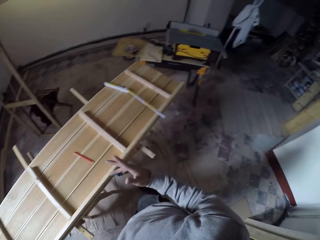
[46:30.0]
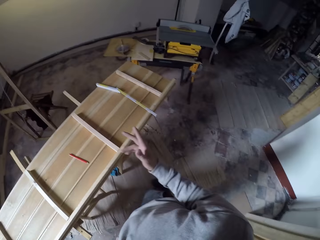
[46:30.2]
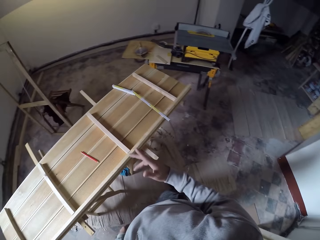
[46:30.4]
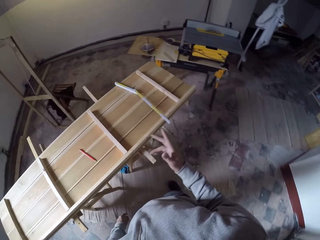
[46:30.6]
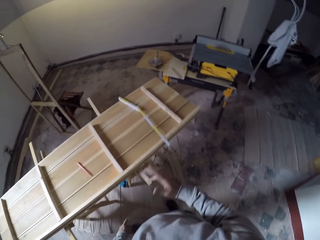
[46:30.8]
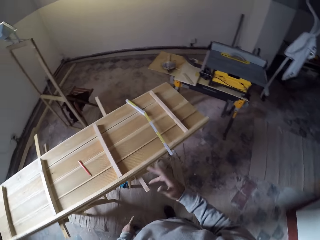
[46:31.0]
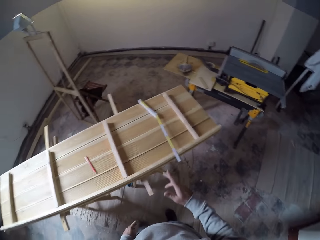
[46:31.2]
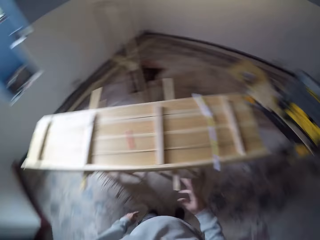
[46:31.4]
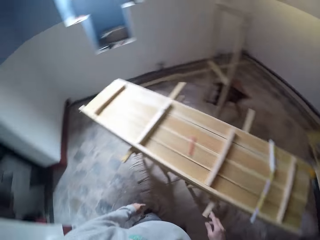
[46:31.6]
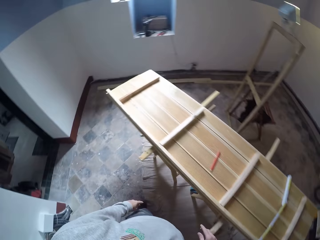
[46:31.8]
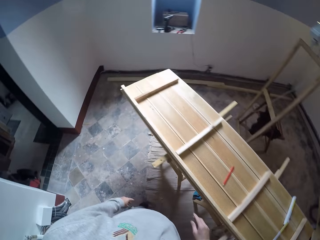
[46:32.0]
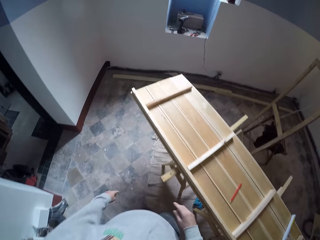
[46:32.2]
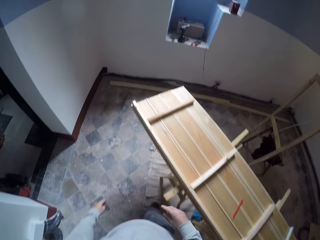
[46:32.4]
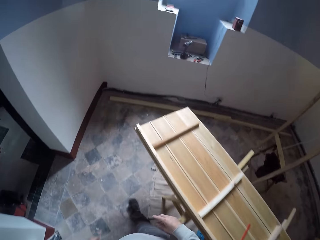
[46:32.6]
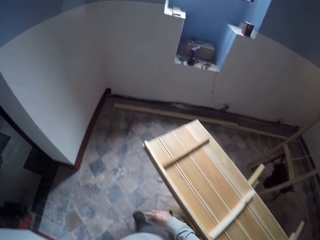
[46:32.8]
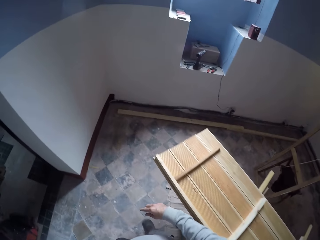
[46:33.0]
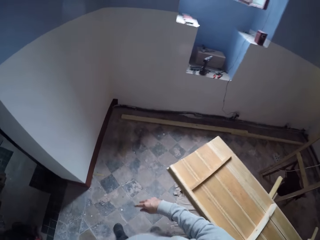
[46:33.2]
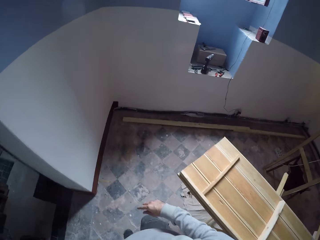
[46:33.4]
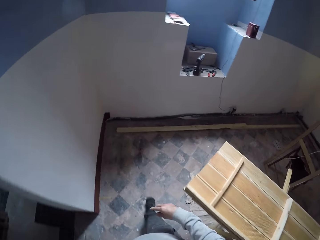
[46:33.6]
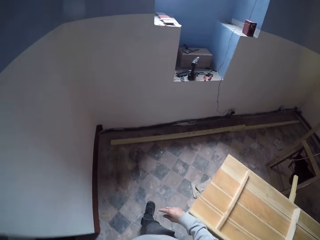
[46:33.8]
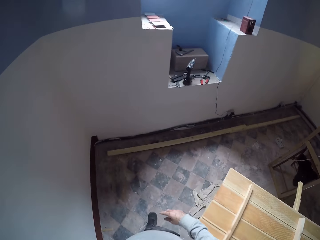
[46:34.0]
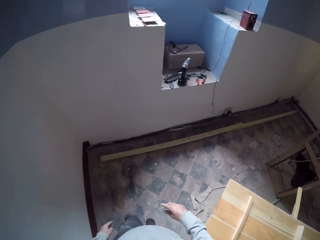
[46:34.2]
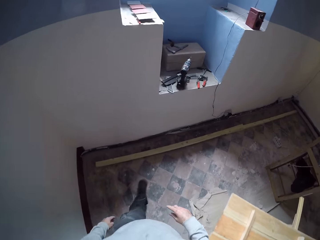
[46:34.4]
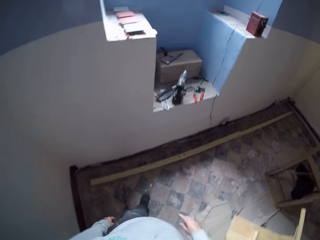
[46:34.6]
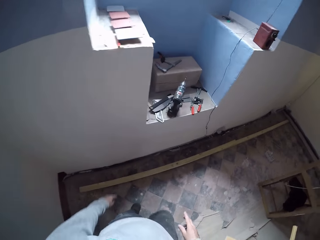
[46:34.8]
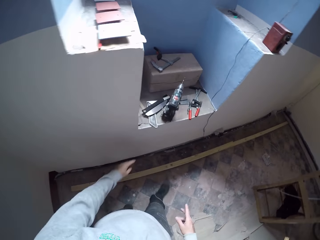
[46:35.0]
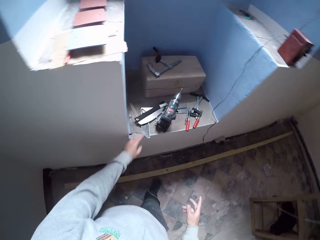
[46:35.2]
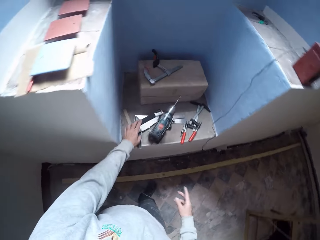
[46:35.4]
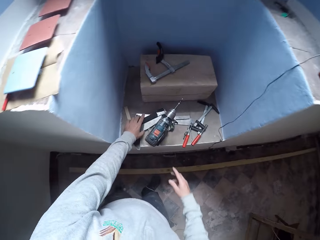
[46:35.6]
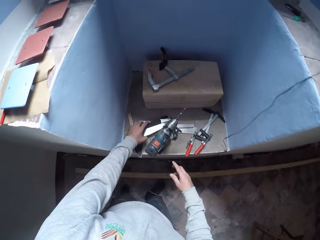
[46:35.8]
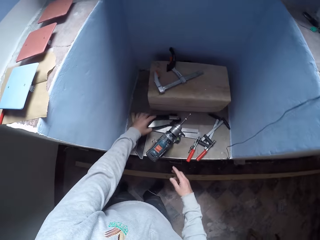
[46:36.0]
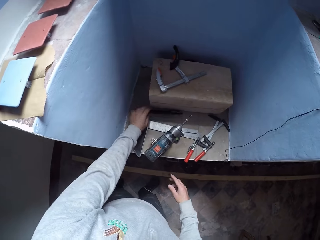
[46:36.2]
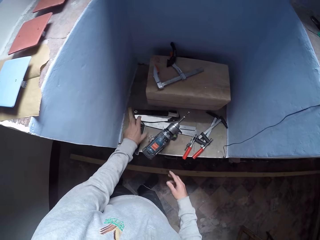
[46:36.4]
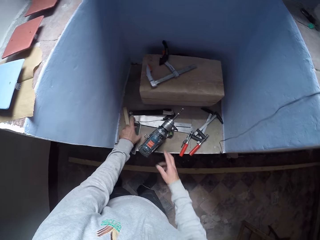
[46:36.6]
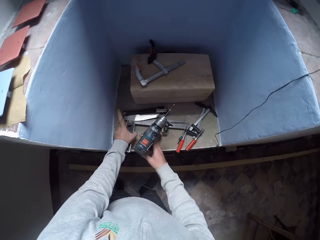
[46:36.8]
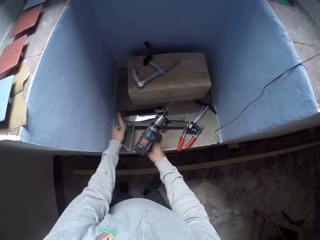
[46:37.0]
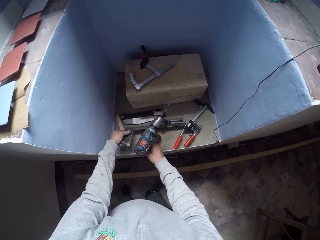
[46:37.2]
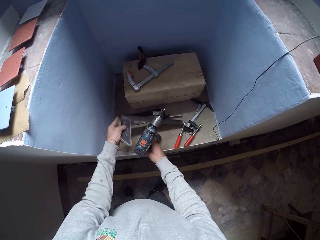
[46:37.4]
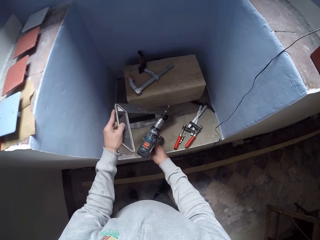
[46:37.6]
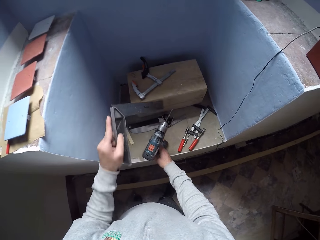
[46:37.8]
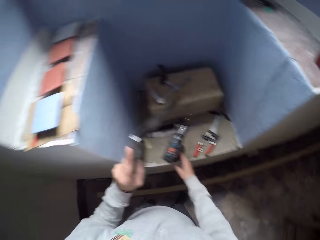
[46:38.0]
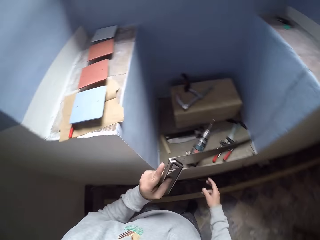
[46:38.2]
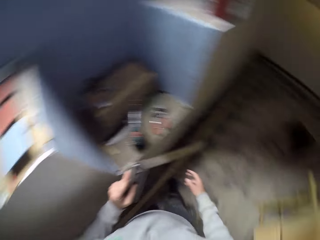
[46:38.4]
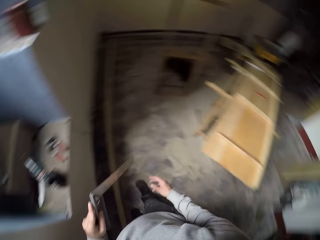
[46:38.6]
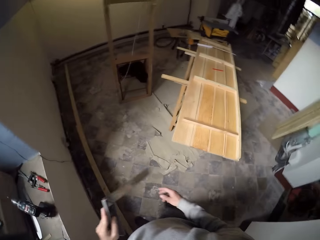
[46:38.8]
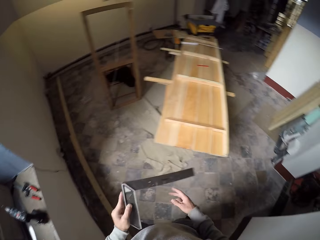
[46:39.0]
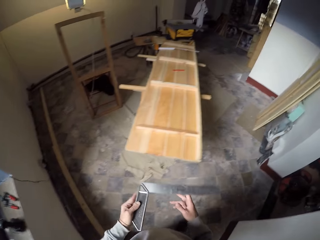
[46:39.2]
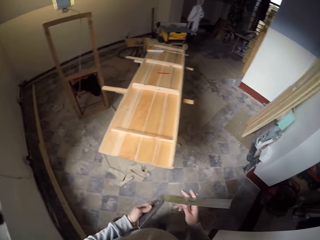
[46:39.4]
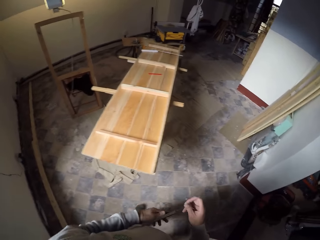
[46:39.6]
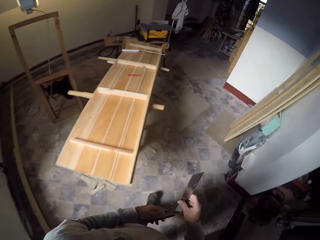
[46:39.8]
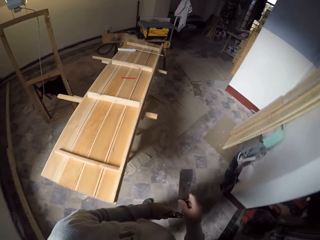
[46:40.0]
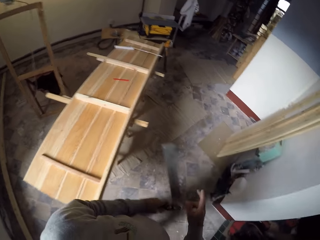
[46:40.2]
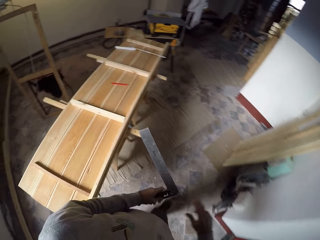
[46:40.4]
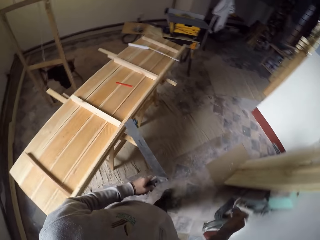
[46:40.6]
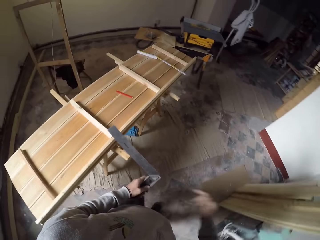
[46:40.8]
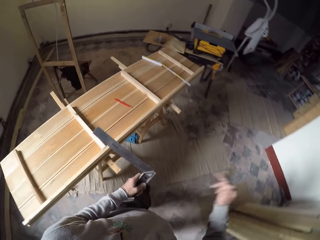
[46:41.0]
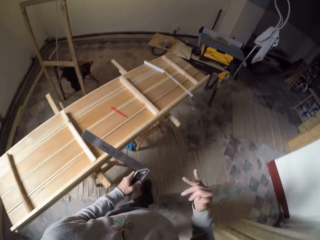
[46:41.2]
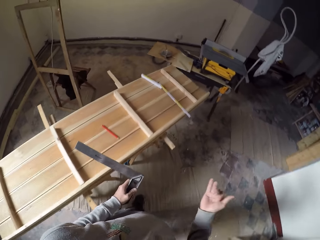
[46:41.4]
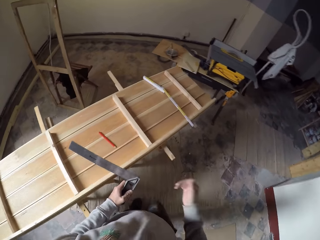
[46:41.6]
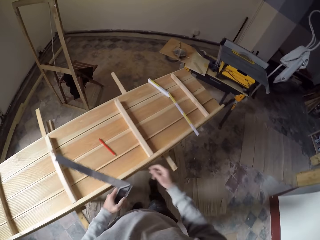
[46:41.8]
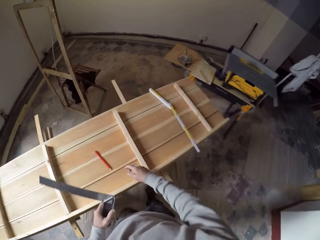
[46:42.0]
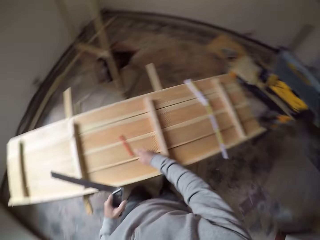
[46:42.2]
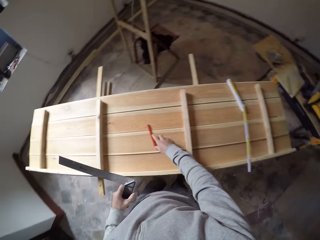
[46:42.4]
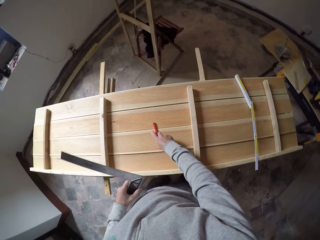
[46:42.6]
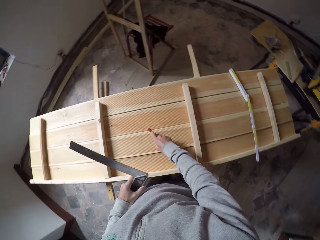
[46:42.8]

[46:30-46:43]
The camera wearer walks beside the wood. He moves the knife. He picks up the square tool or woodraphic. He holds the drill. He walks towards the wood. He gestures with his hand.

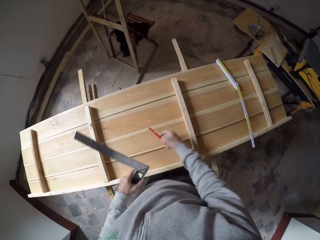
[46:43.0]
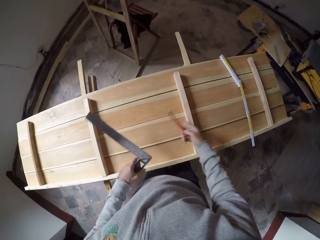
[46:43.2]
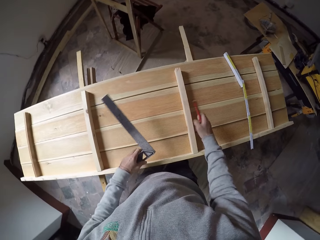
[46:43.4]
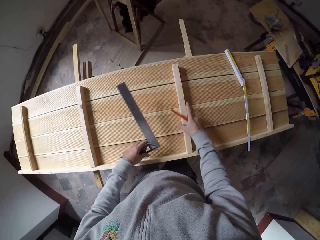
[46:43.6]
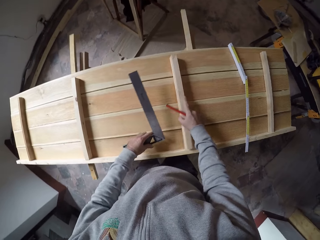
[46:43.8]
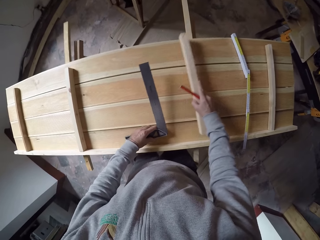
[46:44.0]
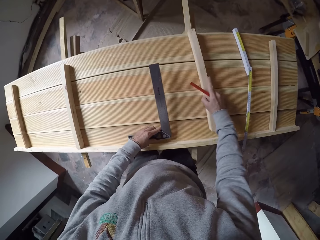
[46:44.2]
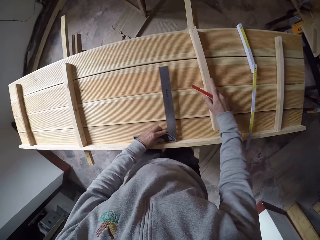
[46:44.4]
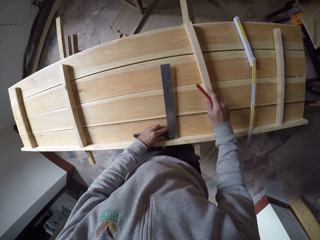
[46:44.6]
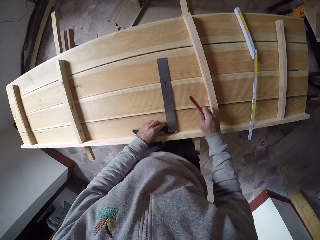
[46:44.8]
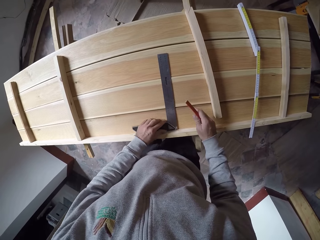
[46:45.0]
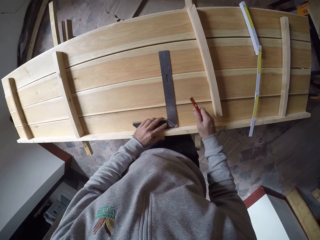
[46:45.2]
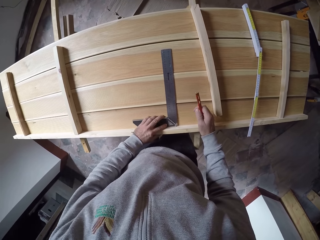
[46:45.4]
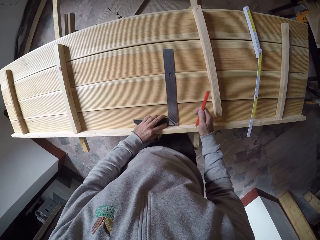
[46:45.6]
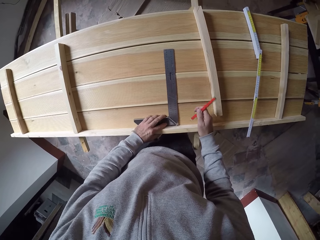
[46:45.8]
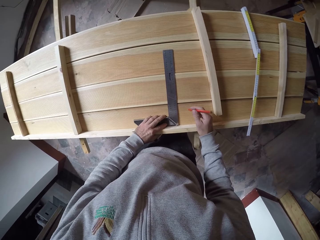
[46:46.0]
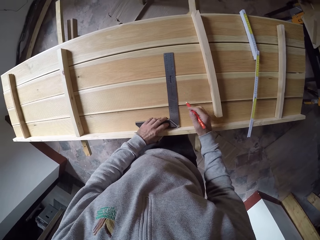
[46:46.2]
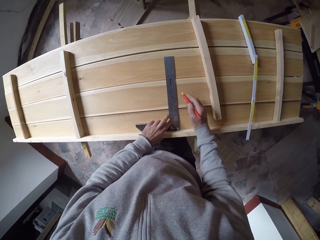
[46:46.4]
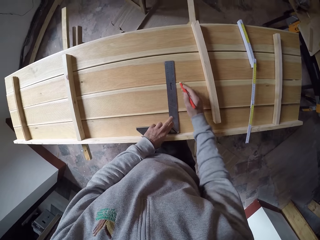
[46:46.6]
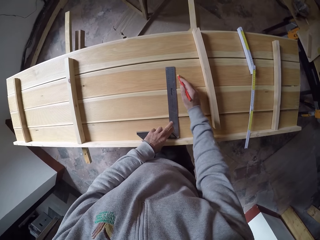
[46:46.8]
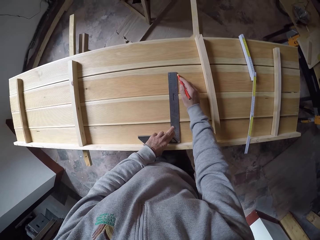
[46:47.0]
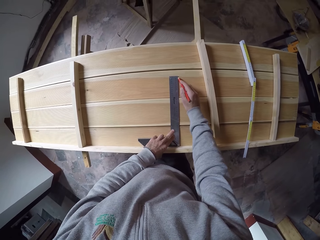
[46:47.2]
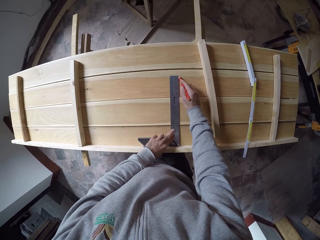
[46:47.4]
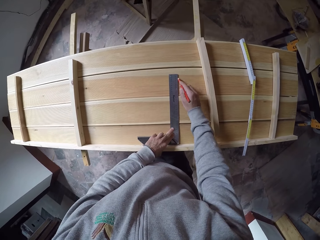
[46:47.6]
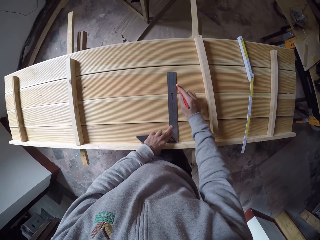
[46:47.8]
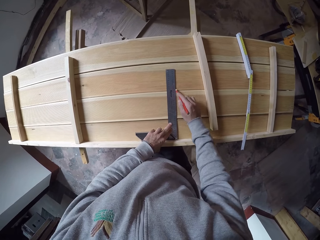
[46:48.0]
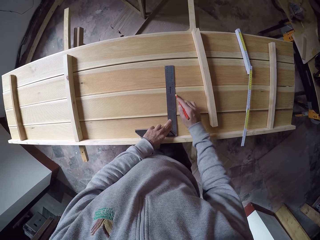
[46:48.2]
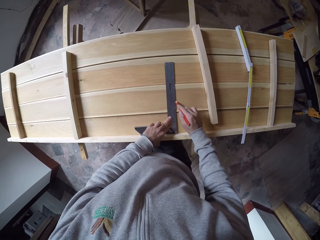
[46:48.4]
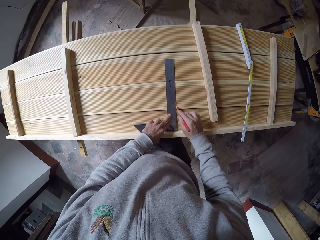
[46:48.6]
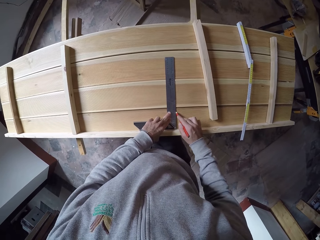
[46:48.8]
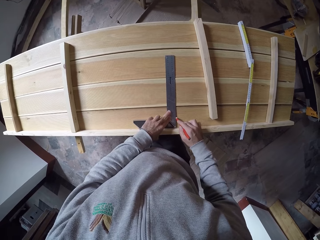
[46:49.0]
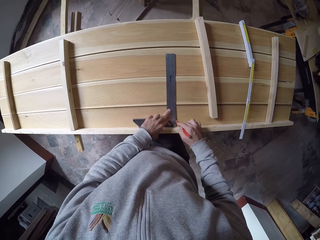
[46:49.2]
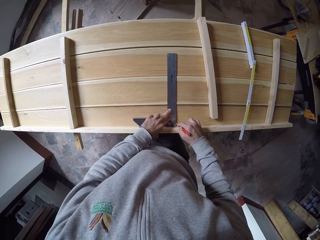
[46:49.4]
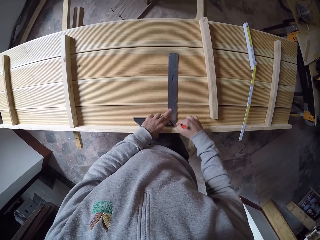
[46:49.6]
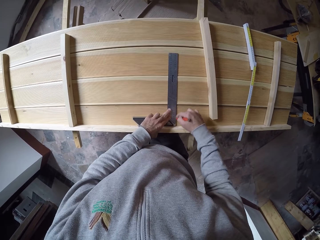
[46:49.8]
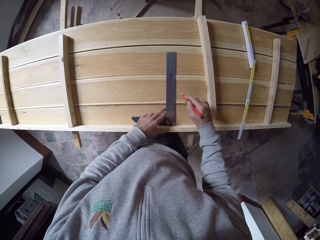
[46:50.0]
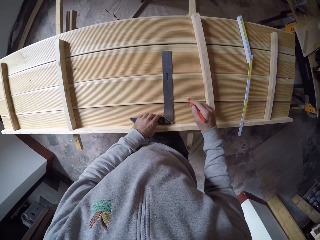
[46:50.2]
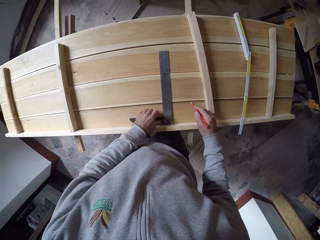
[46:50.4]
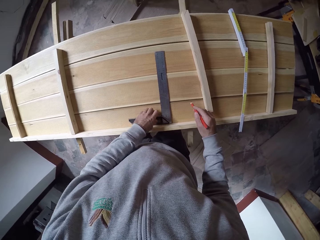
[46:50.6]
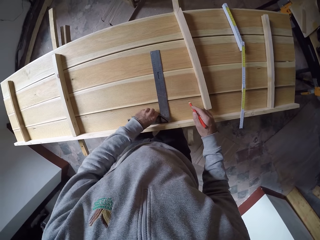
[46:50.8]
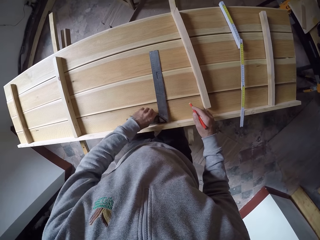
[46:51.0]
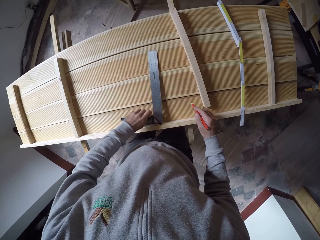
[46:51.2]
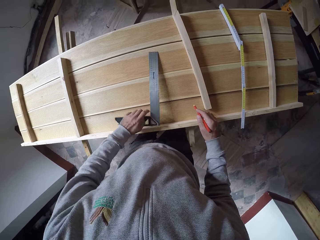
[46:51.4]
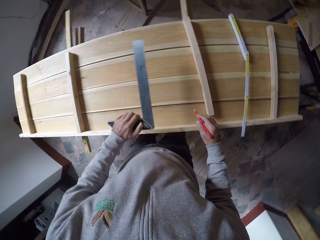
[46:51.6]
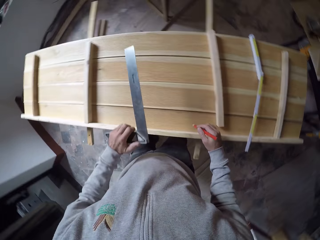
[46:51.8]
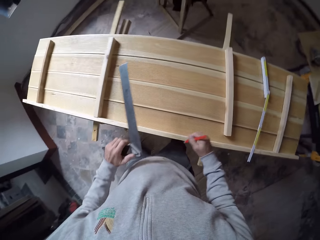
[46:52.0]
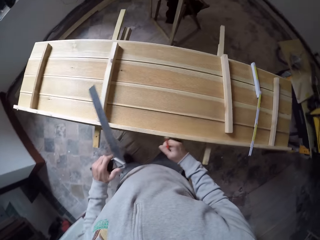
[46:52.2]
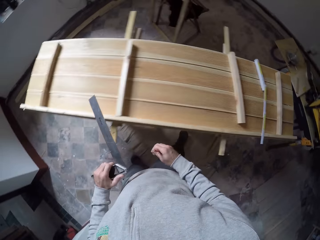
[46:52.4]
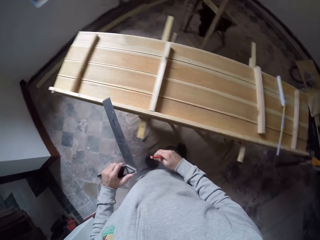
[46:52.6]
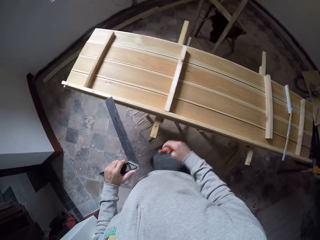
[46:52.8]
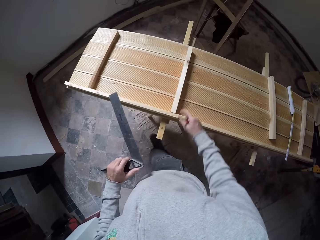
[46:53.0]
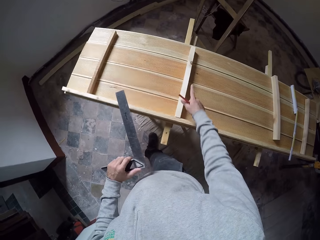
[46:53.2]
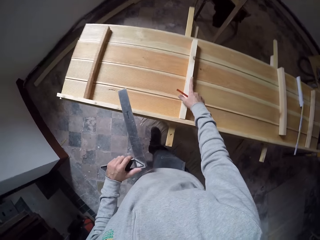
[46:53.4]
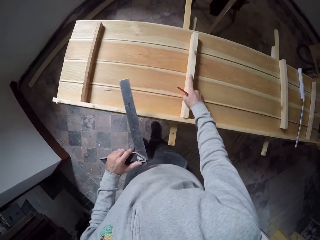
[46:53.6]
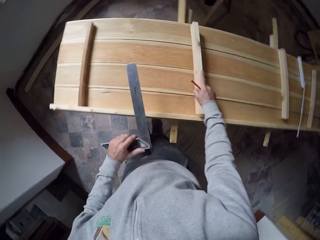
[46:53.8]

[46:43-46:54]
The camera wearer picks up the pencil. They move the wood, measure the wood and mark the wood. They pick up the square tool.
